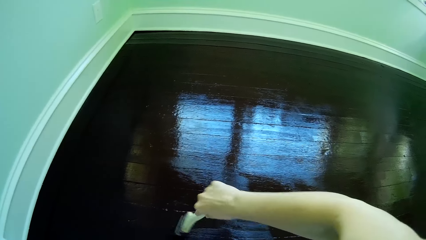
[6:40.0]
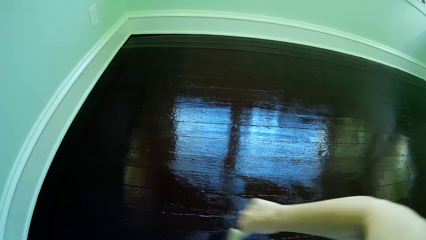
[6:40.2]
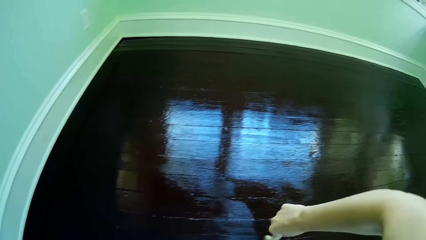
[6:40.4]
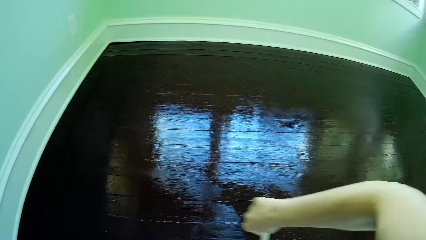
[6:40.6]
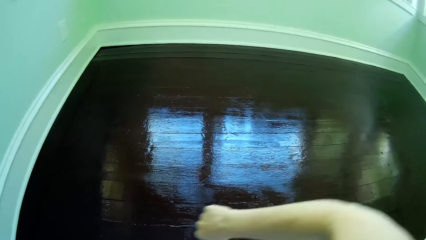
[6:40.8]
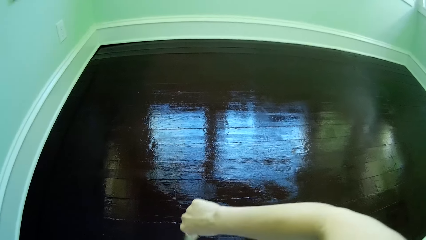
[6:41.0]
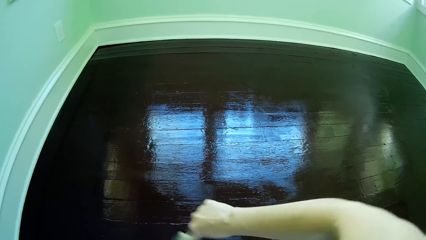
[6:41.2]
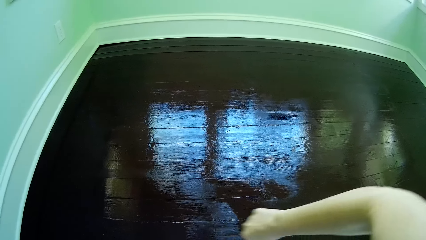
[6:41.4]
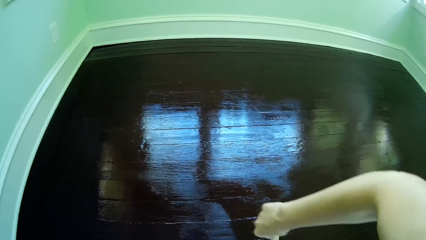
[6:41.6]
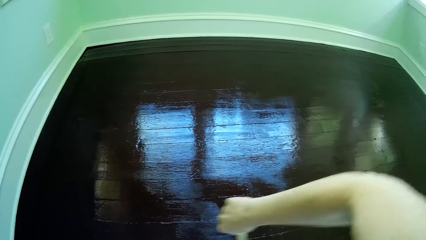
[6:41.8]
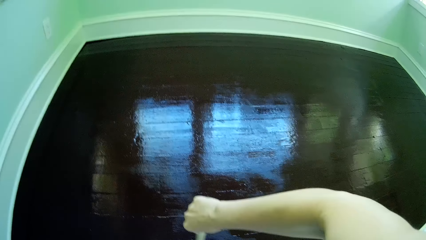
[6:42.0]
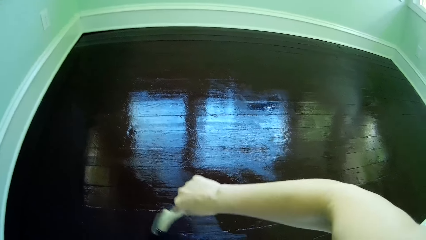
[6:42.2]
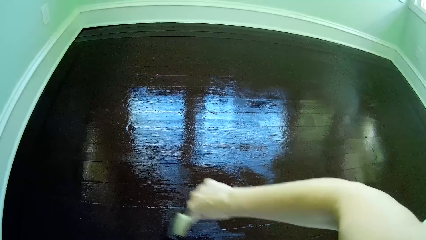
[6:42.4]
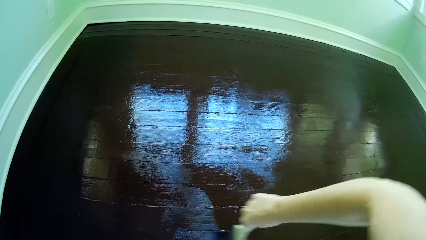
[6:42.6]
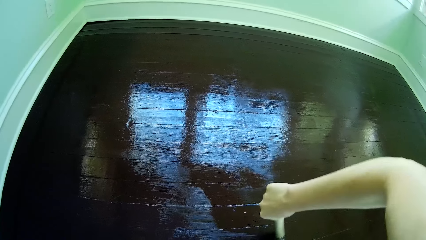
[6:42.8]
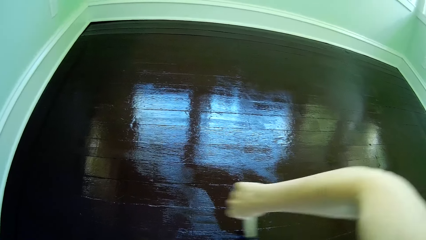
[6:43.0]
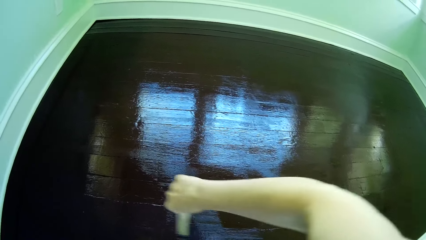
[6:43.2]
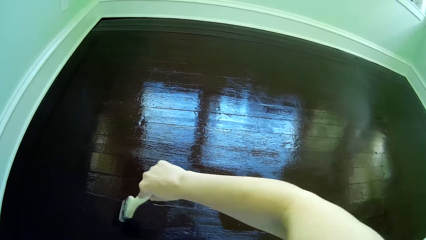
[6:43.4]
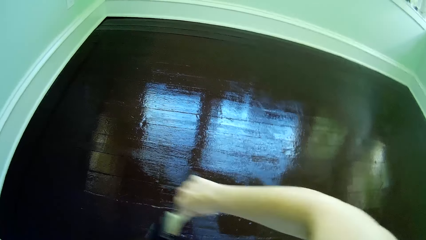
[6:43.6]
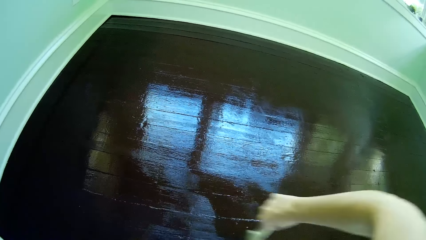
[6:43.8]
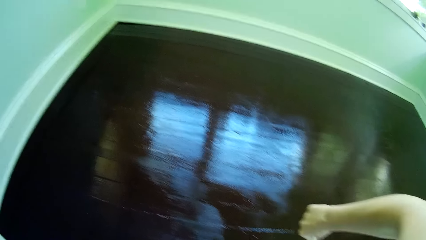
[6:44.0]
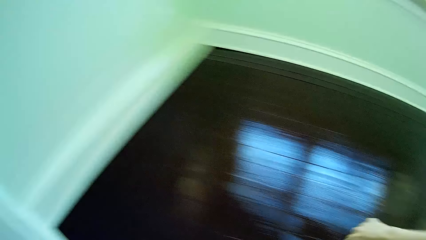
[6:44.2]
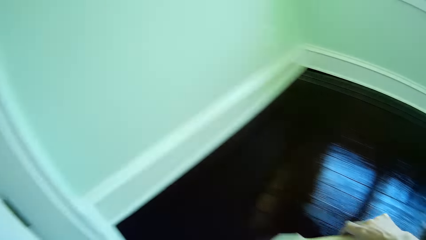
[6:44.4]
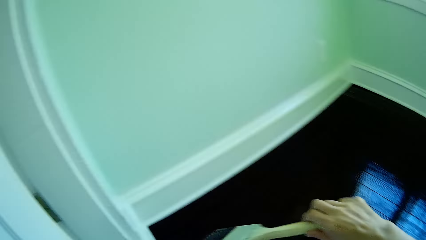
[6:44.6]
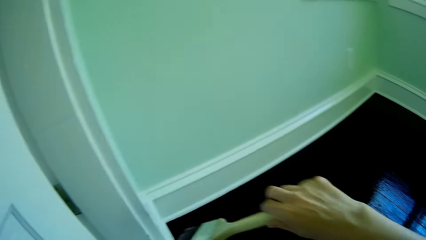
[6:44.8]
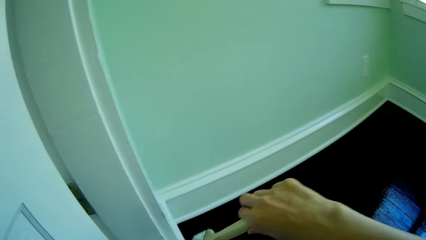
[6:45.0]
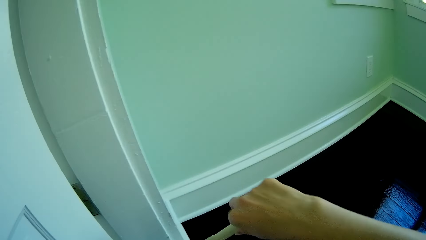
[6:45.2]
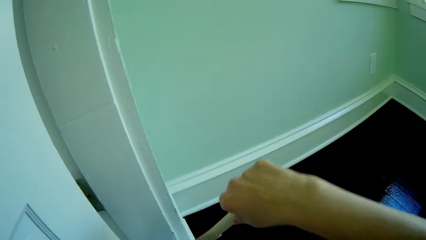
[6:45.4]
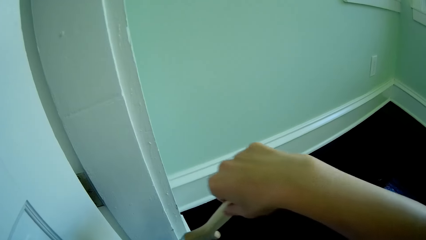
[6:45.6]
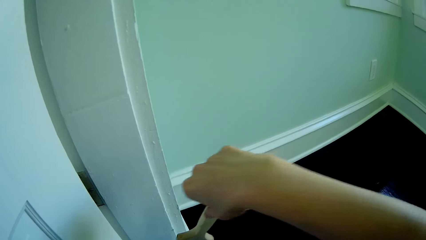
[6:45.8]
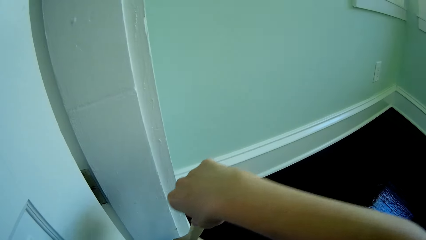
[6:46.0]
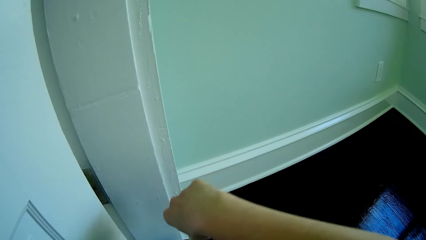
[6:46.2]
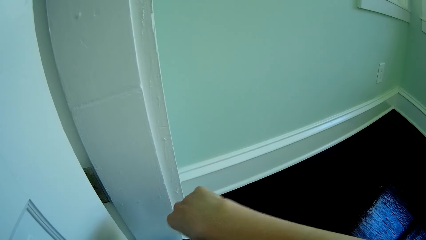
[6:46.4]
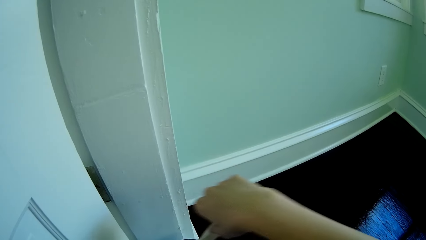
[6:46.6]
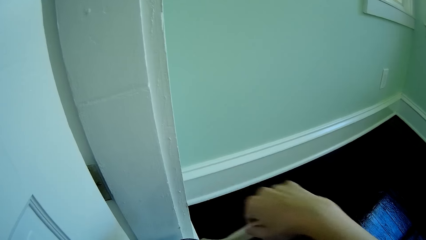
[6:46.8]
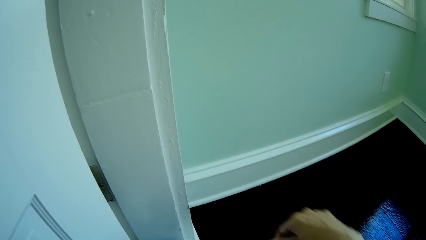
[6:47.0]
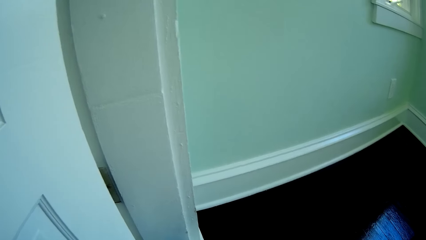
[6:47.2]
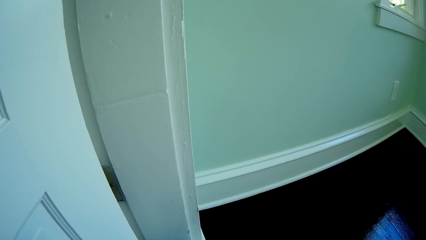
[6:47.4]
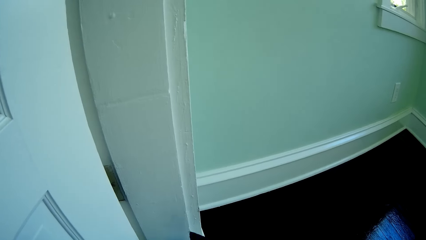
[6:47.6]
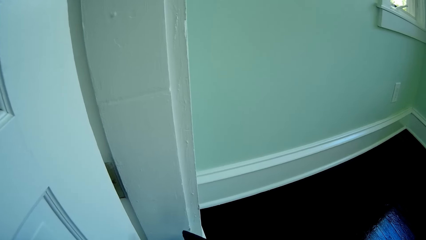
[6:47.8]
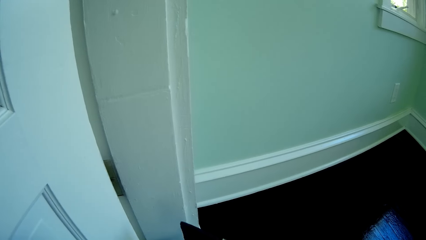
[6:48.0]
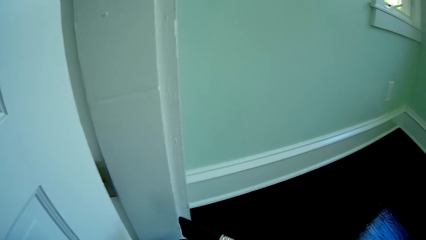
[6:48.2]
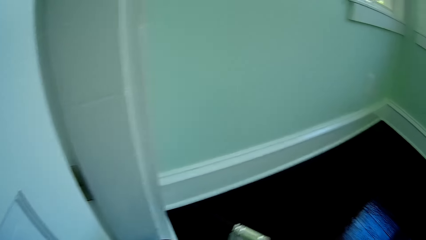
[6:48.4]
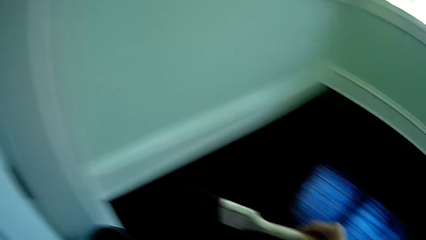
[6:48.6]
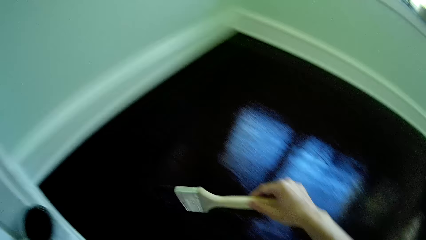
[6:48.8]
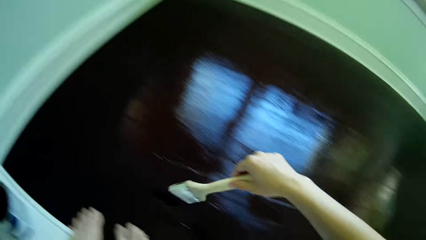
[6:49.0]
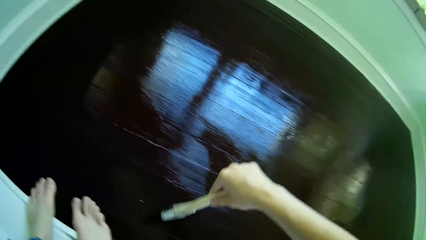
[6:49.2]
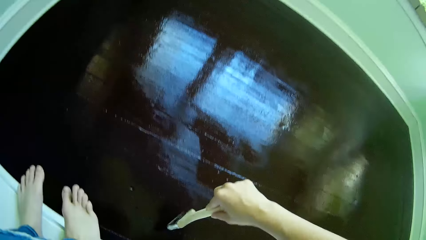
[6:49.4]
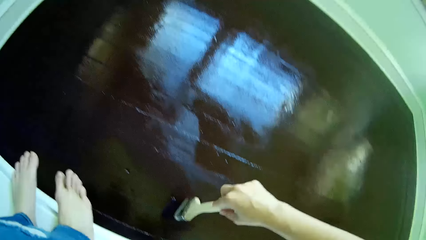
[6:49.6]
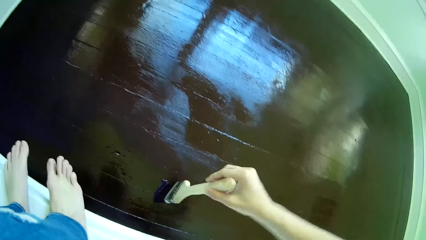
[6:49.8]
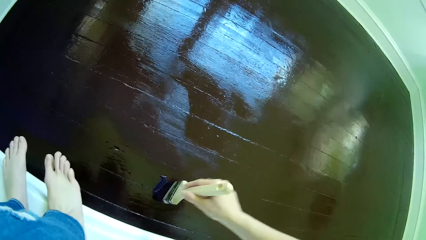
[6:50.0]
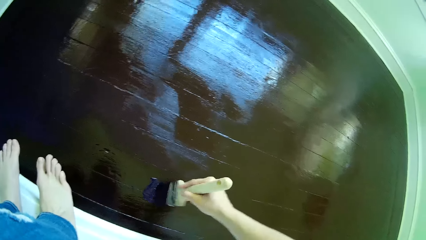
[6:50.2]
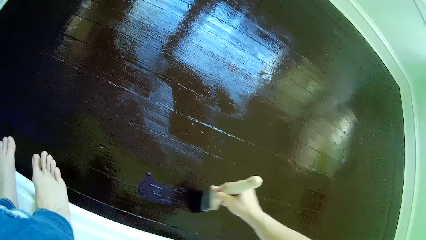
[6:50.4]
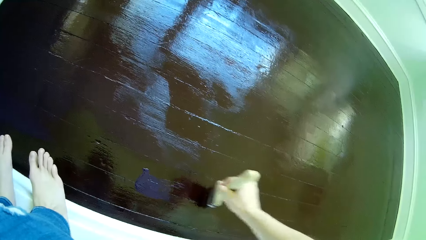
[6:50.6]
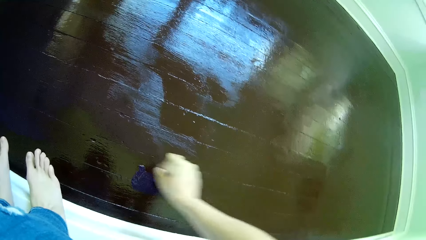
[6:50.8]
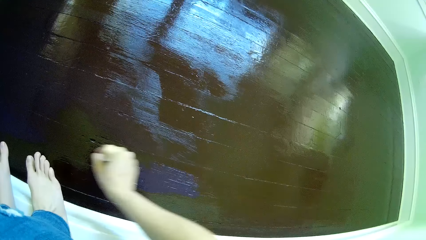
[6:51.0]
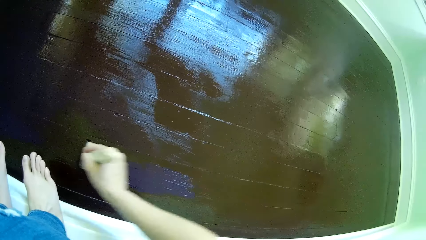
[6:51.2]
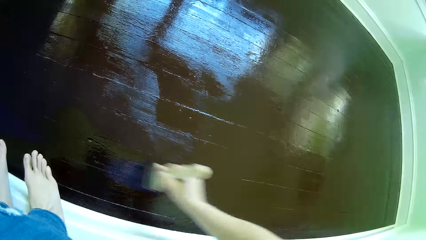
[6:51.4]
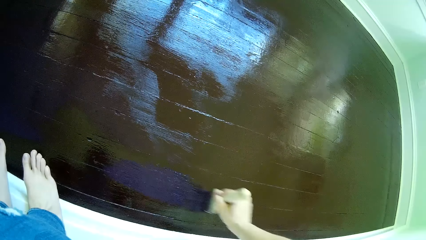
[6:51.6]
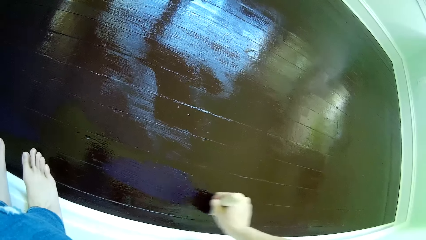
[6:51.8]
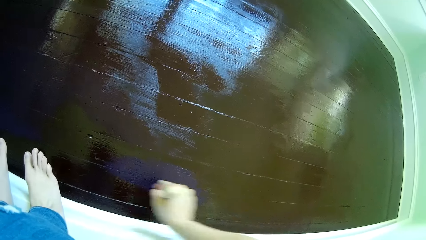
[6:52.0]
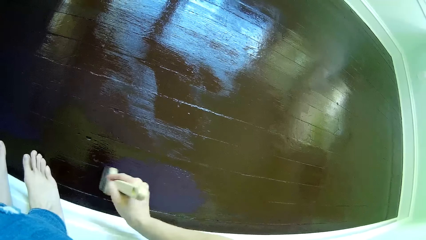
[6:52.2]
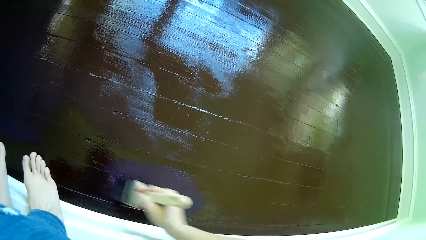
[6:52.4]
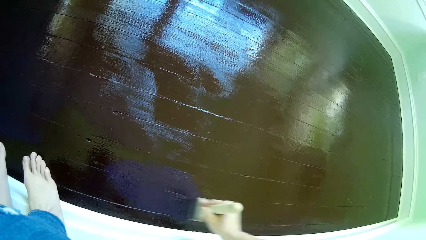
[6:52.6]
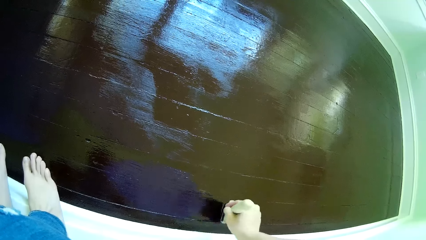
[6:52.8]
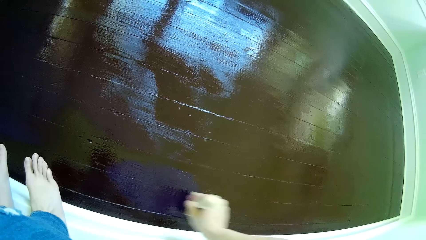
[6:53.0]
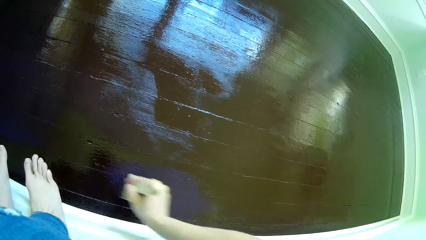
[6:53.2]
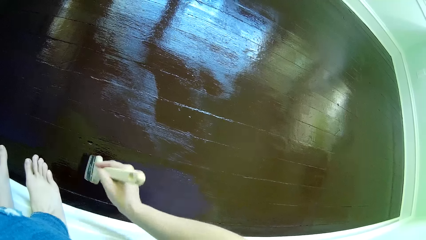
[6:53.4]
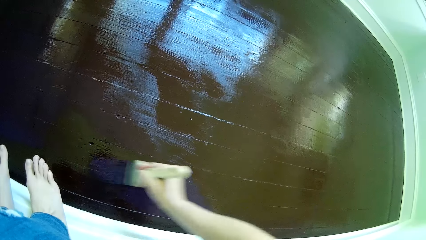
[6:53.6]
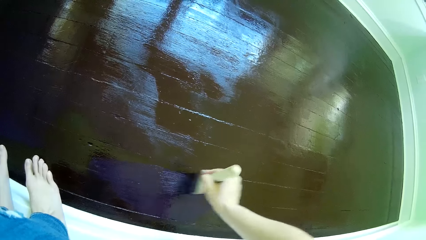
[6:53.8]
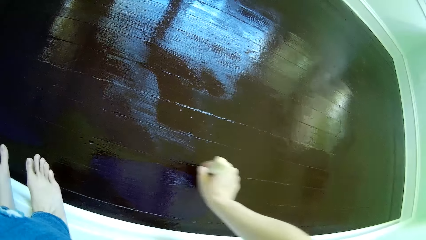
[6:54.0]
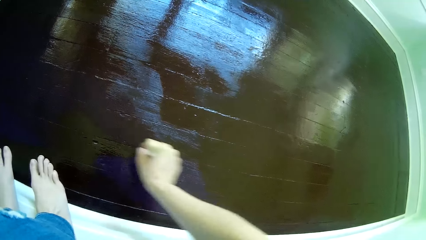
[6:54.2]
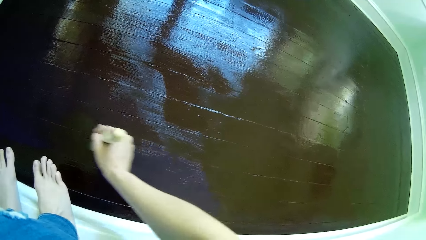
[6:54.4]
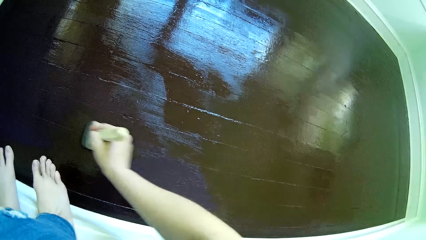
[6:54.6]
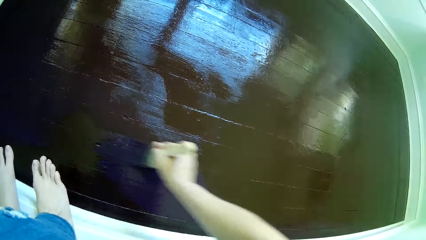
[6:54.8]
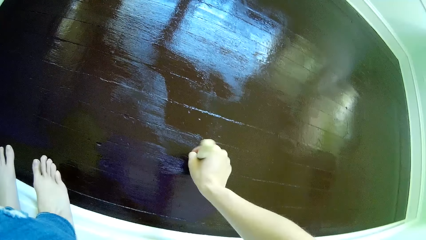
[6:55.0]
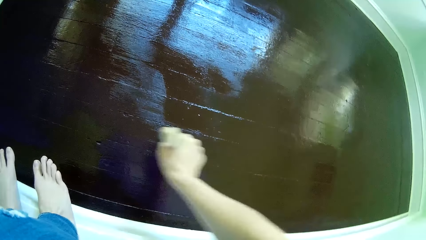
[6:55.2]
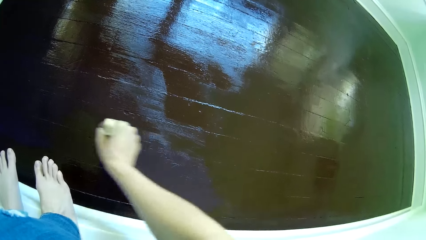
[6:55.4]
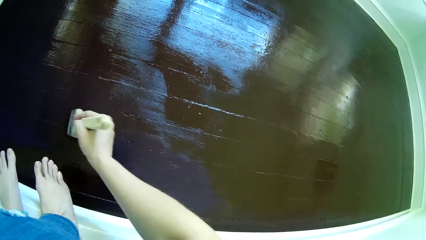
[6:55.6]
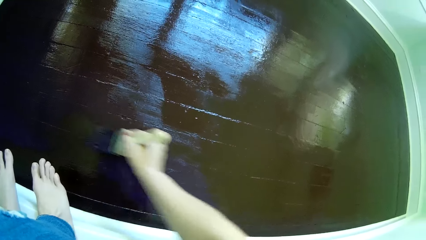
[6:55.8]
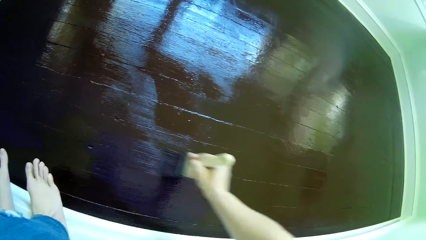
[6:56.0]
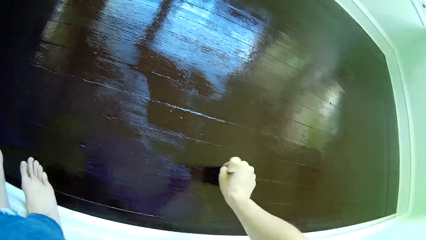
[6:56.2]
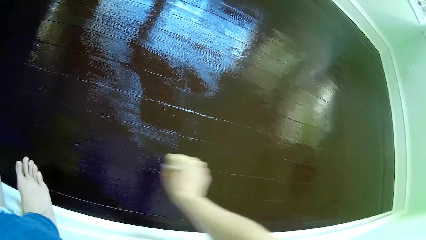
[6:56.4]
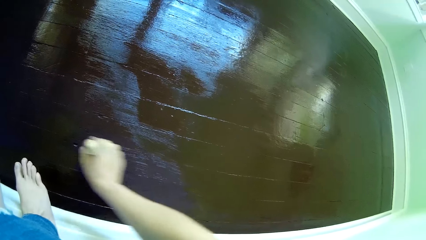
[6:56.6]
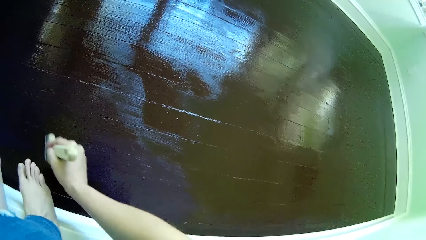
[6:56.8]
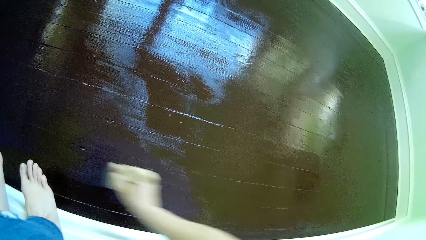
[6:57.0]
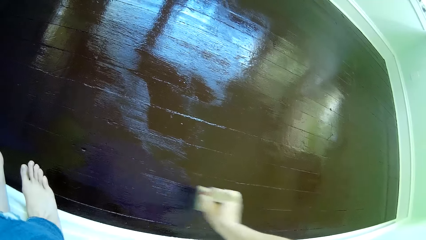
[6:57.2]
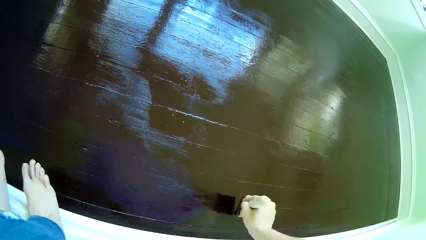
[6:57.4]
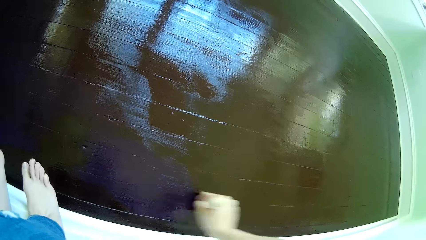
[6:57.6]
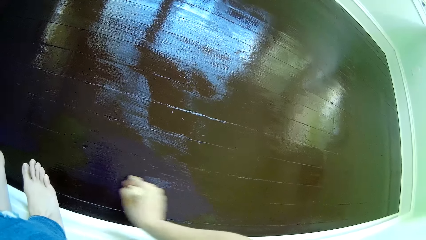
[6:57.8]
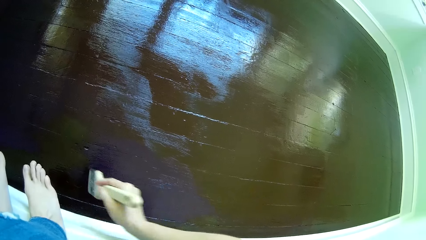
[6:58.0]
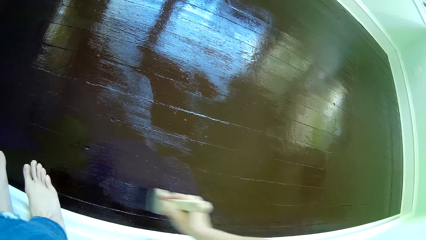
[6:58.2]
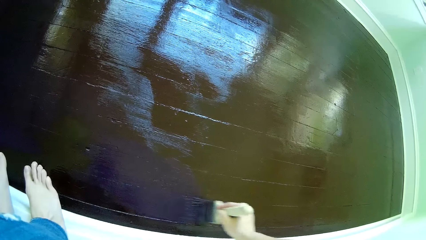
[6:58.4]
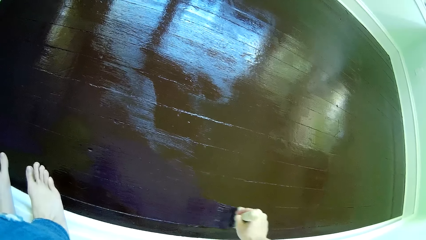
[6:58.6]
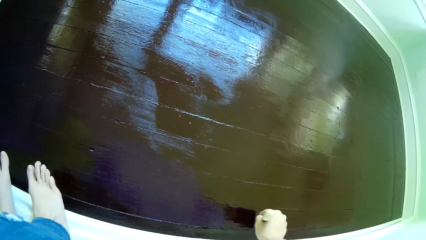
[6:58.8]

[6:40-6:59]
The camera wearer takes off the brush in his right hand from the floor. He paints the floor with the brush in his right hand. He turns around. He dips the brush in his right hand into the paint container or tin. He removes the brush from the tin. He places the brush in his right hand on the floor. He paints the floor with the brush in his right hand.
